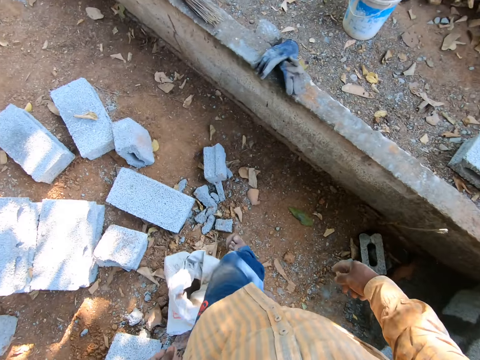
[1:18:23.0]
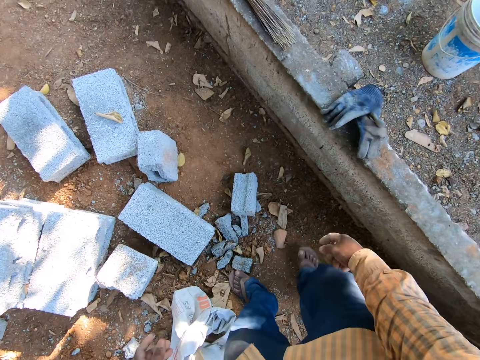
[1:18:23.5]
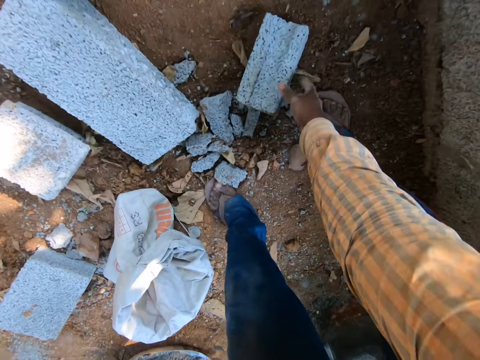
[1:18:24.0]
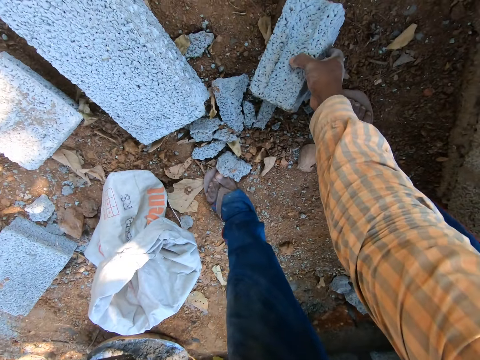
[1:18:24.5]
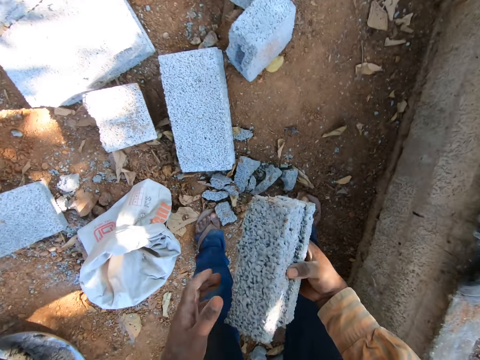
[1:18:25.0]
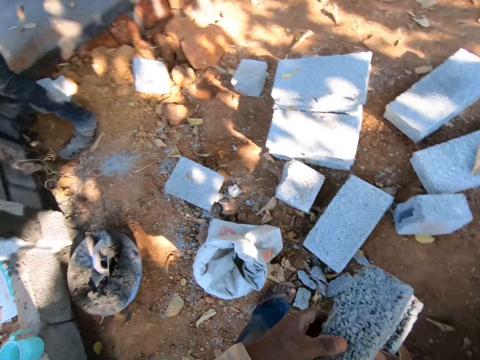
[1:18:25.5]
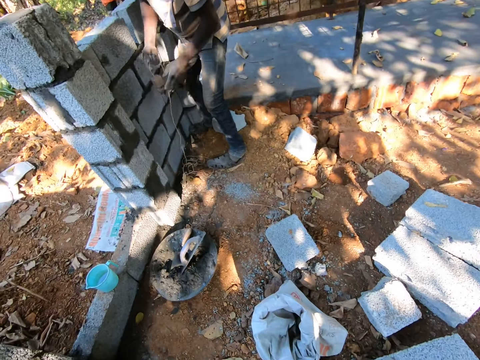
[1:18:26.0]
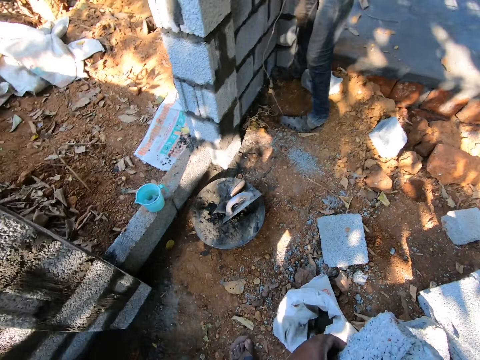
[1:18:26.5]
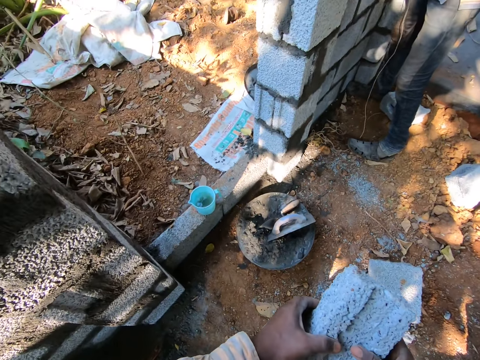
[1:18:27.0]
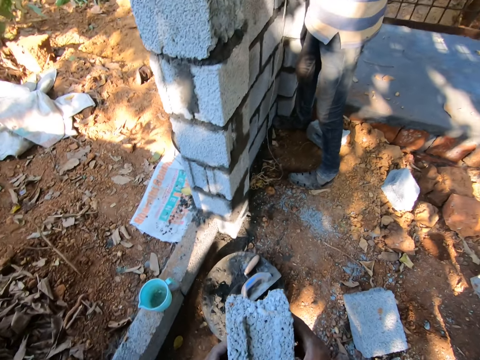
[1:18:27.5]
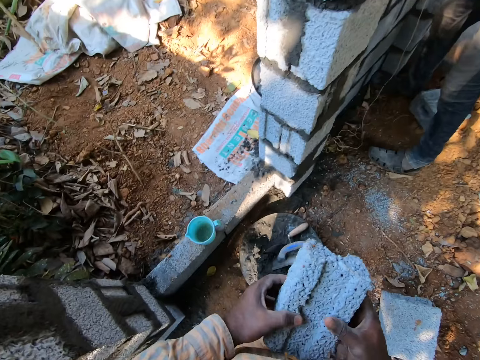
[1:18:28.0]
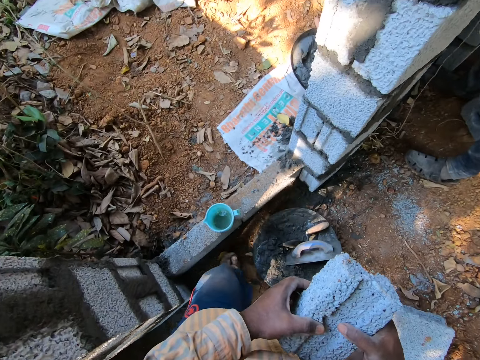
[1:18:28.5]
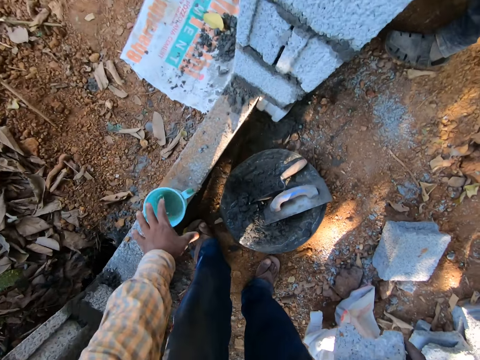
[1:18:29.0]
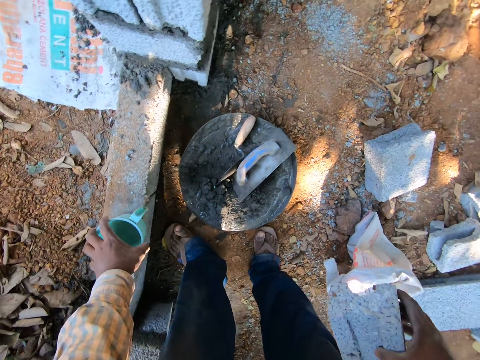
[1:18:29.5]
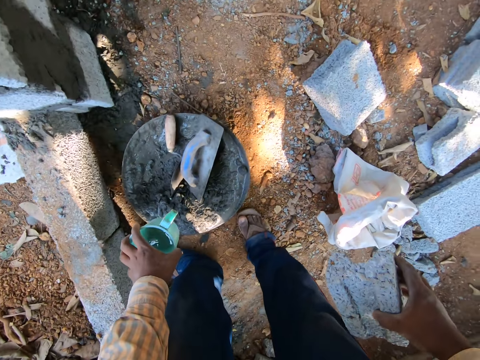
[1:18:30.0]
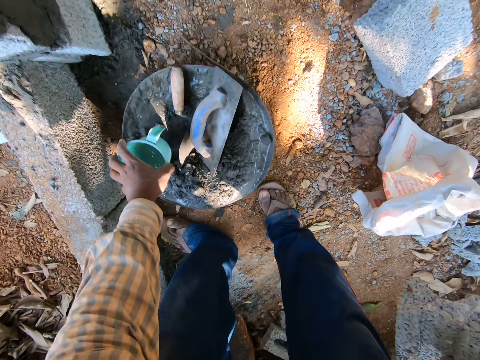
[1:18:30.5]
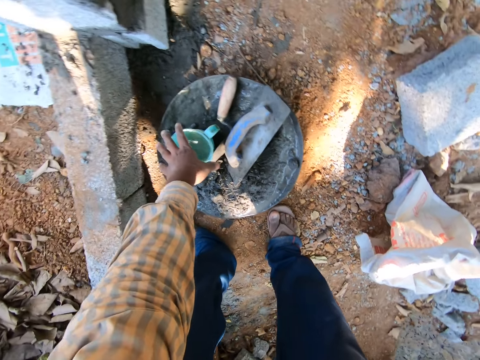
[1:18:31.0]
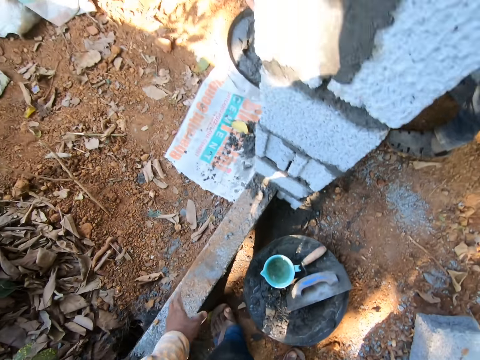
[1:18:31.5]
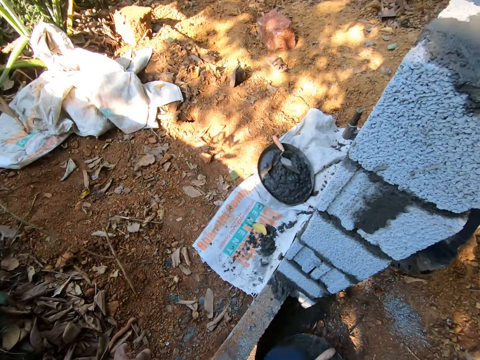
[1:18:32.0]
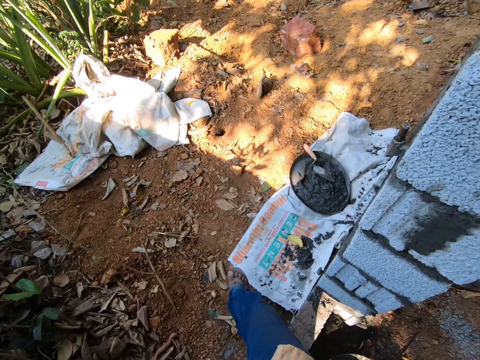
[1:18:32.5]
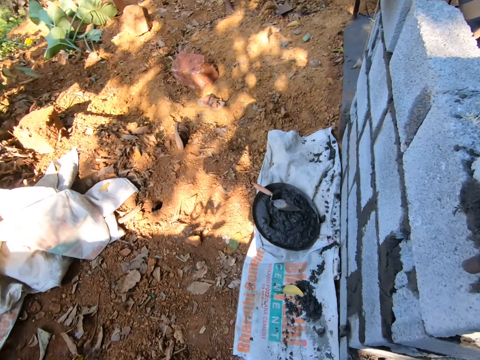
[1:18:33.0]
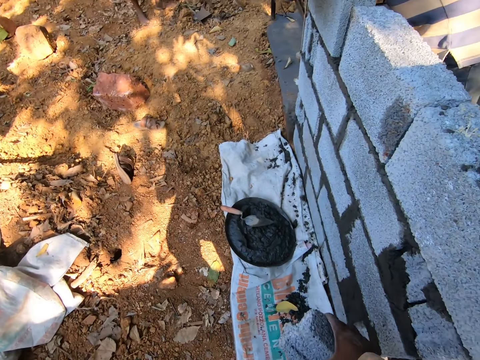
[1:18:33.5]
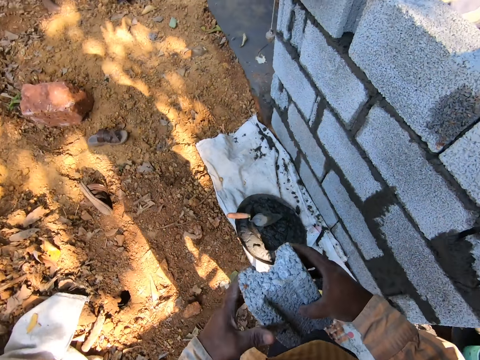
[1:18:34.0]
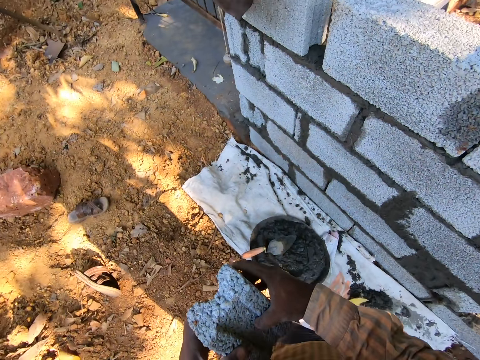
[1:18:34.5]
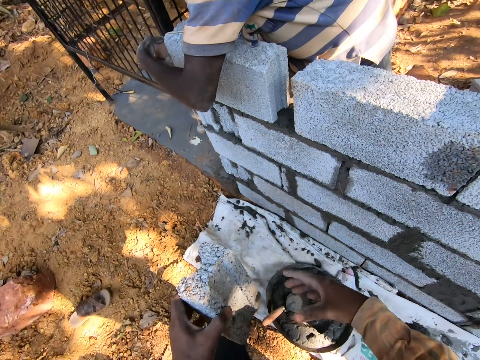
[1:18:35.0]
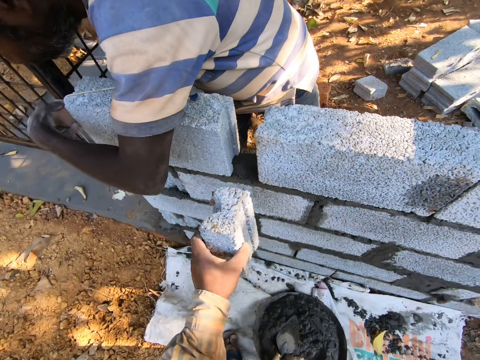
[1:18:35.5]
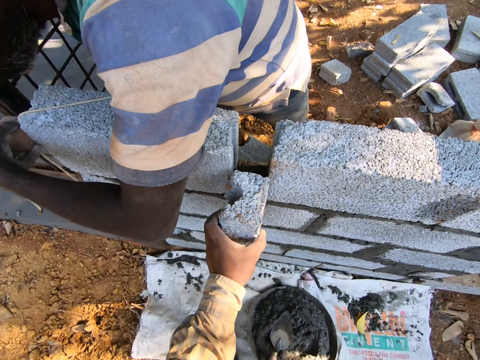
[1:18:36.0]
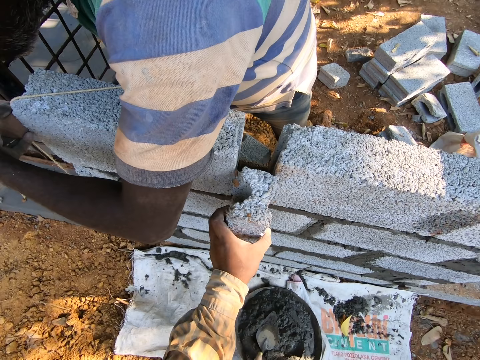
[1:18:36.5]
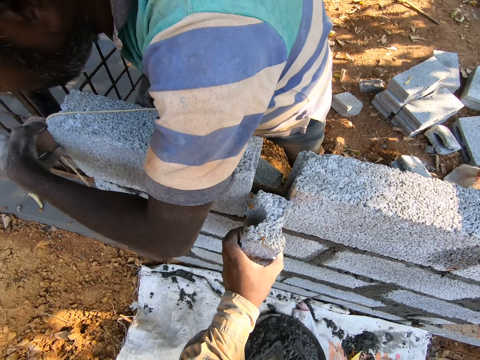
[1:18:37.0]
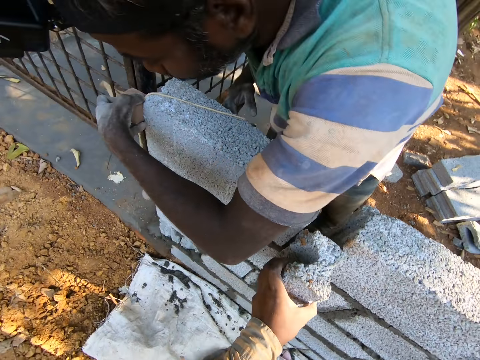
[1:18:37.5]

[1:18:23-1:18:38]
The camera wearer picks up a brick from the ground with his right hand. He holds the brick with both hands. The man picks up a line from the ground with his right hand. He holds the line with both hands. The camera wearer picks up a cup of water on a step with his left hand. He drops the cup of water in his left hand in a mortar pan on the ground. He passes the brick in his right hand to his left hand. He ties a line around the wall with both hands. He measures the brick in his left hand with the space in the wall. He fixes the brick on the construction.

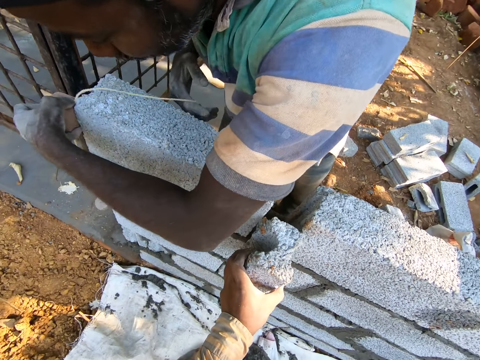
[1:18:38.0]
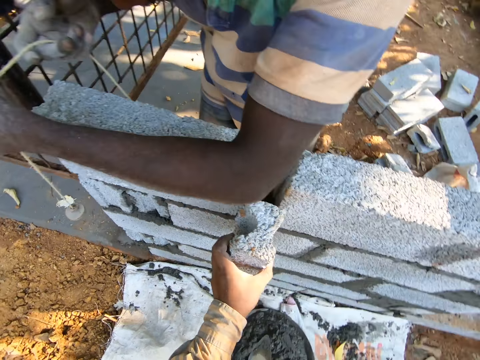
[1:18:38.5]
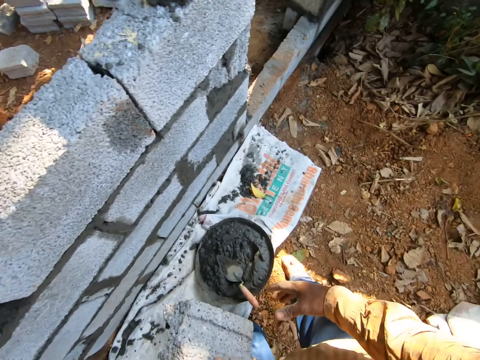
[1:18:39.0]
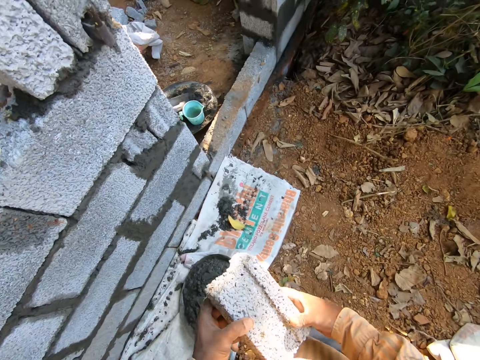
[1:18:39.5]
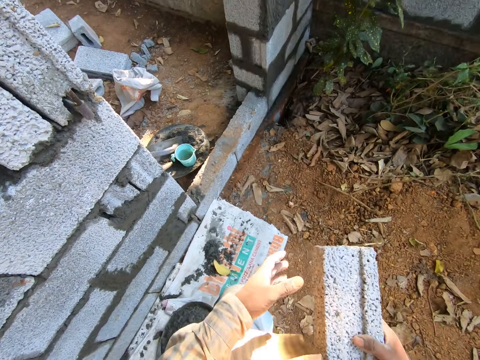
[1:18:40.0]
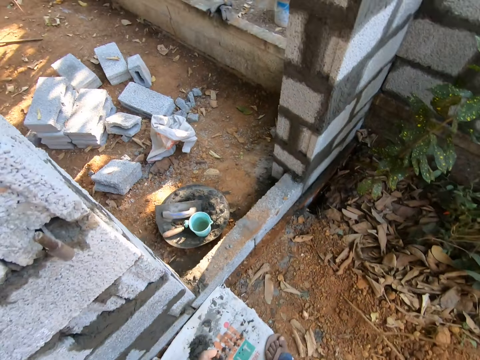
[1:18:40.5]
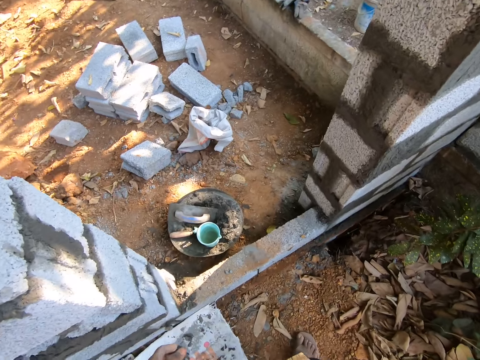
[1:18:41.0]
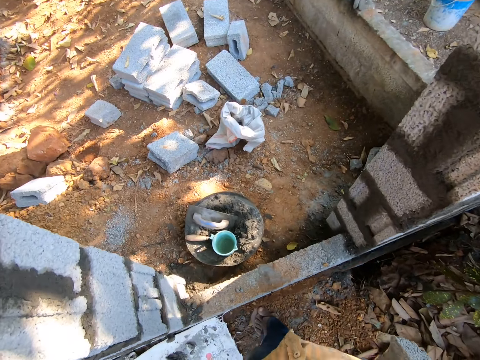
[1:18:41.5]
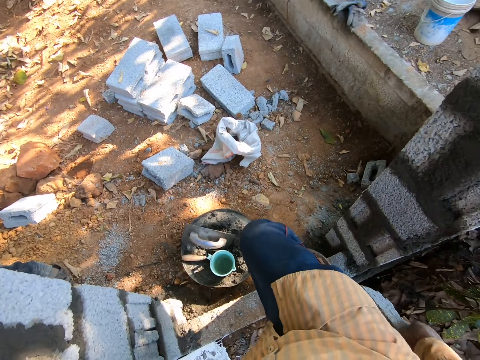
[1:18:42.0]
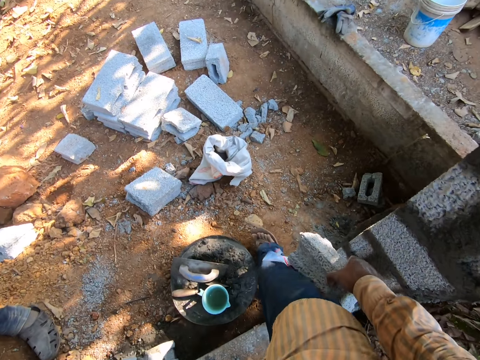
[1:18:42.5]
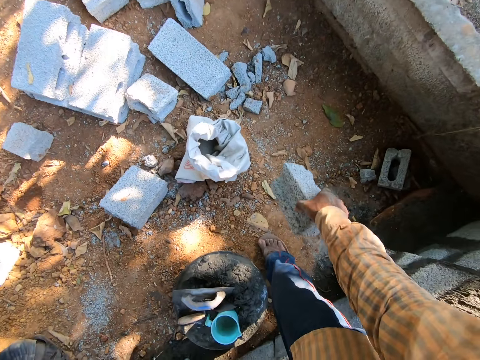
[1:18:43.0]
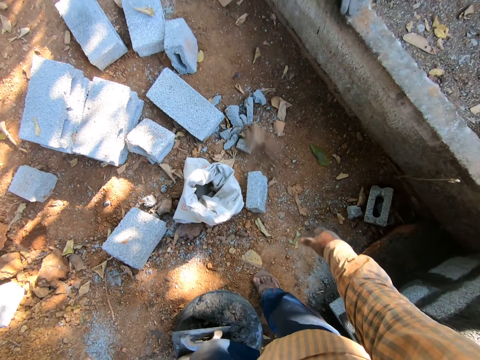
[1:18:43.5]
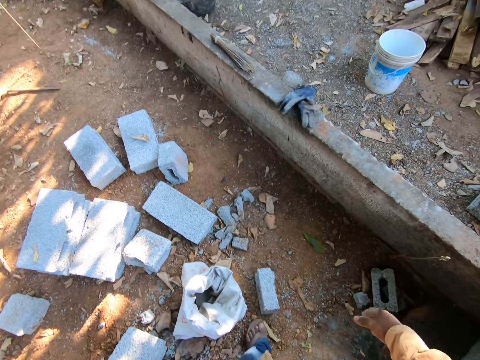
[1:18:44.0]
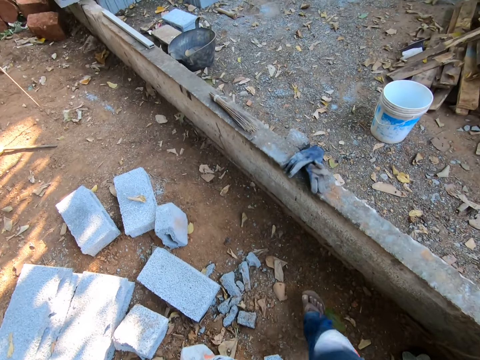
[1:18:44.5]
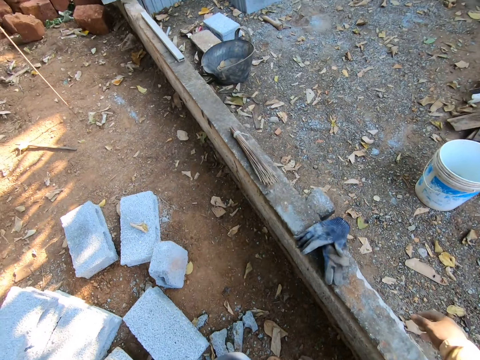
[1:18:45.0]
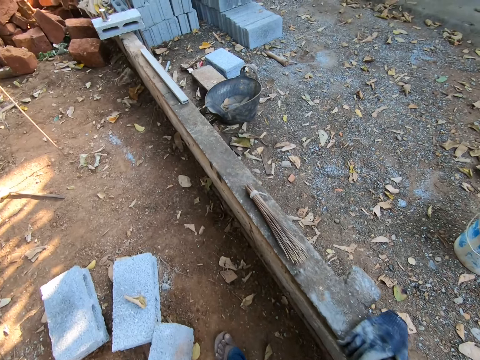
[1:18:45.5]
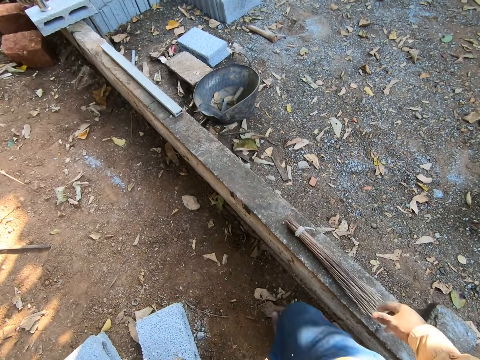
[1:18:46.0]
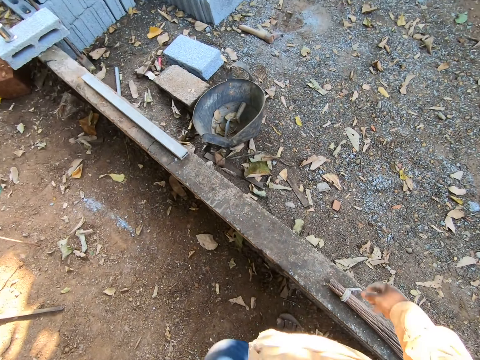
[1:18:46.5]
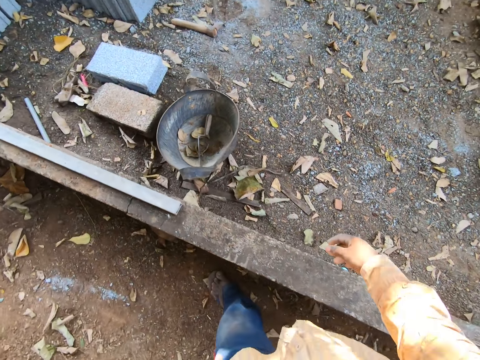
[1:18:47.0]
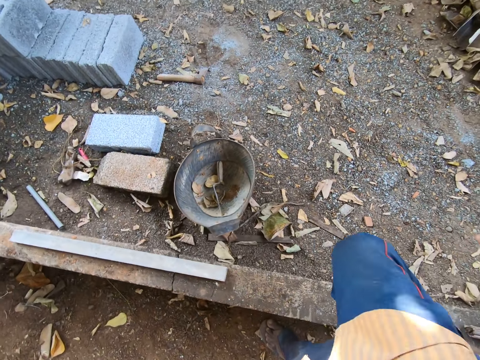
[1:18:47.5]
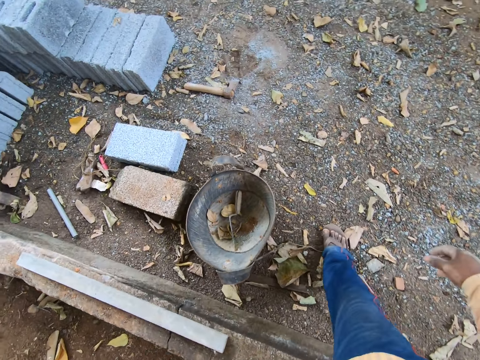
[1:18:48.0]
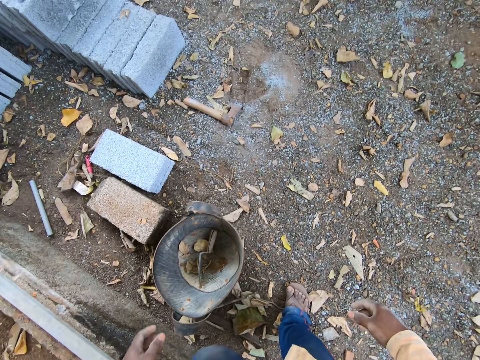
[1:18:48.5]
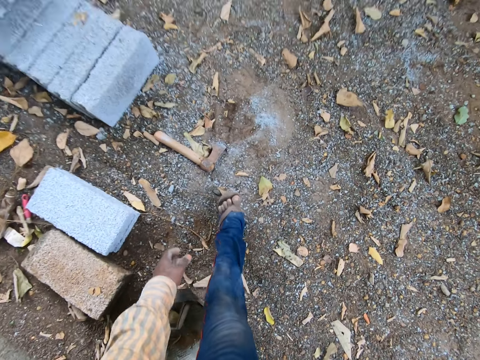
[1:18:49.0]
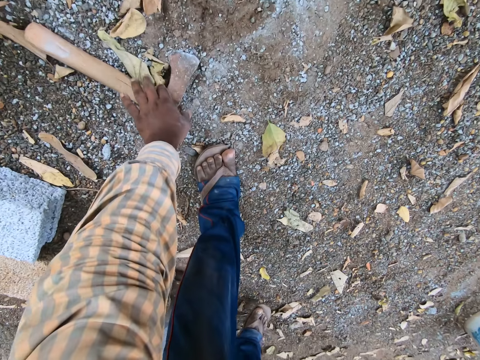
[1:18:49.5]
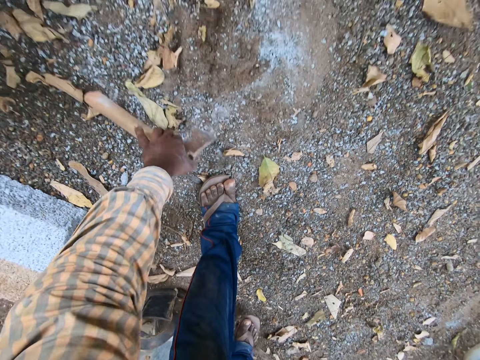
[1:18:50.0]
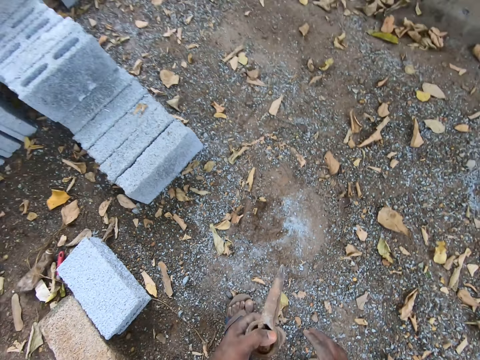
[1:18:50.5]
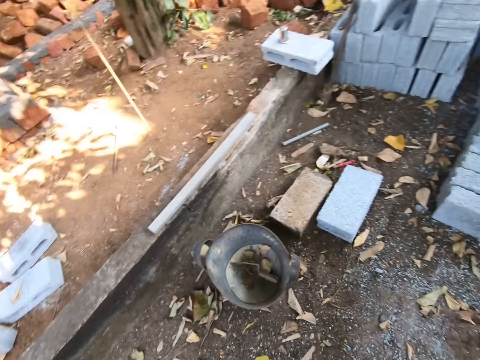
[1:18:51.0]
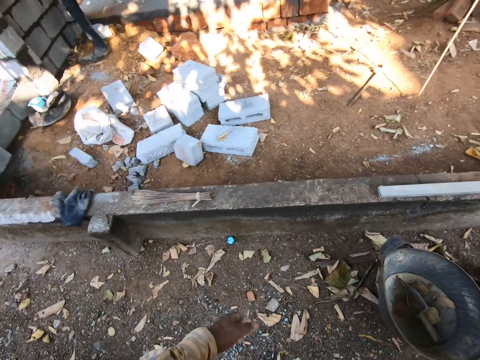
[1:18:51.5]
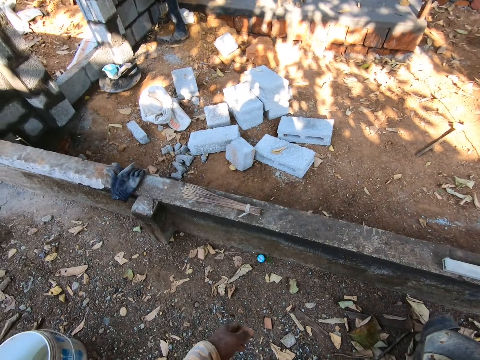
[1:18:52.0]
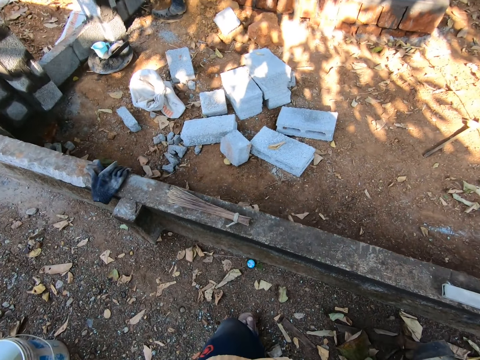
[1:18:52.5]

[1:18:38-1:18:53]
The camera wearer passes the brick from his left hand to his right hand. He drops the brick in his right hand on the ground. He picks up an axe from the ground with his left hand. He passes the axe from his left hand to his right hand.
